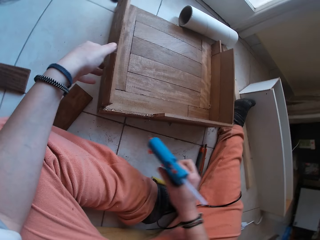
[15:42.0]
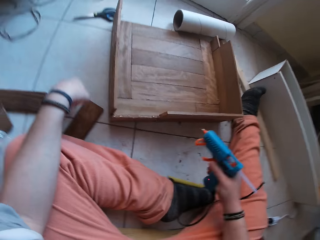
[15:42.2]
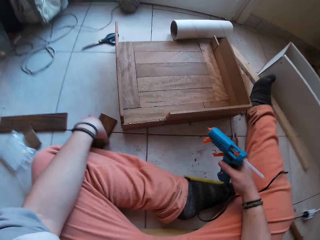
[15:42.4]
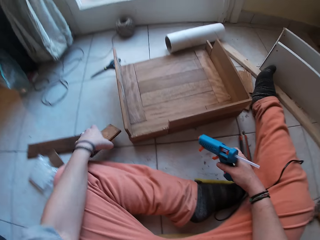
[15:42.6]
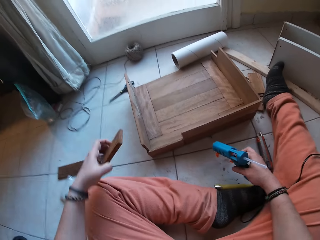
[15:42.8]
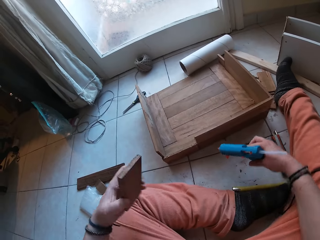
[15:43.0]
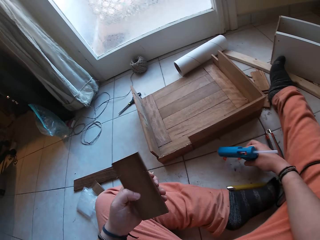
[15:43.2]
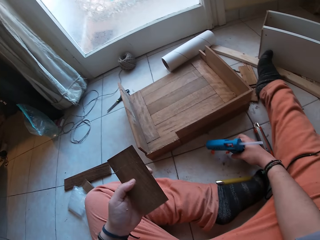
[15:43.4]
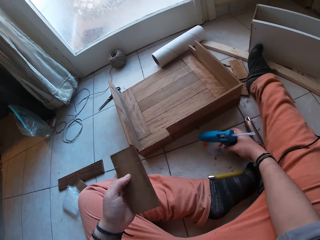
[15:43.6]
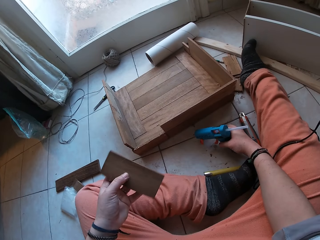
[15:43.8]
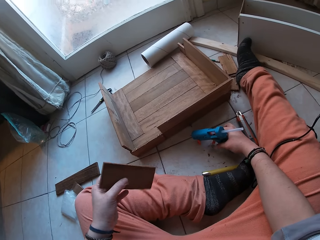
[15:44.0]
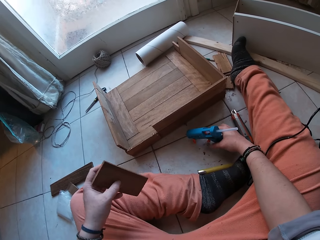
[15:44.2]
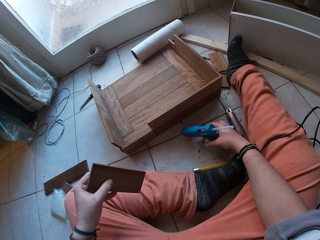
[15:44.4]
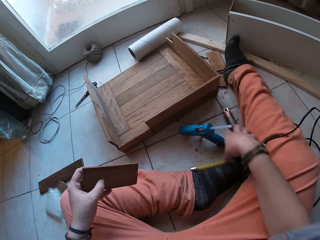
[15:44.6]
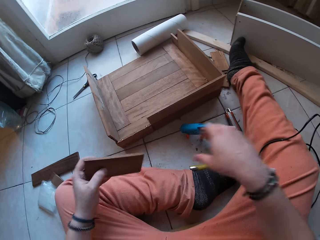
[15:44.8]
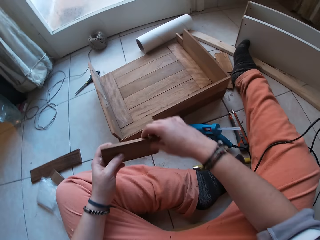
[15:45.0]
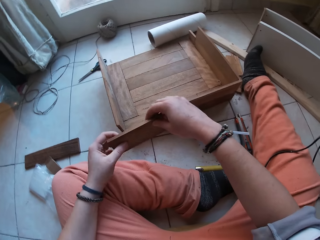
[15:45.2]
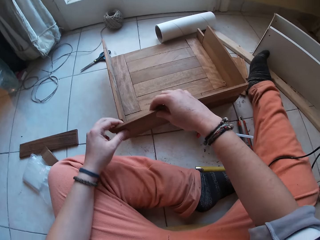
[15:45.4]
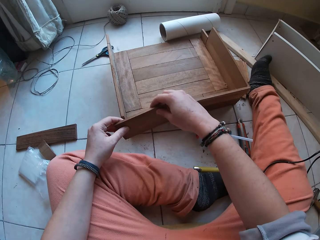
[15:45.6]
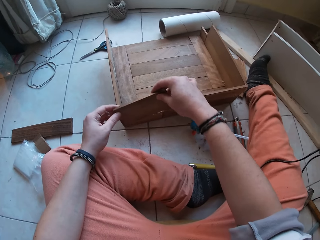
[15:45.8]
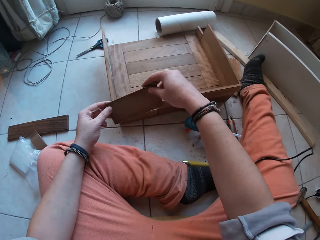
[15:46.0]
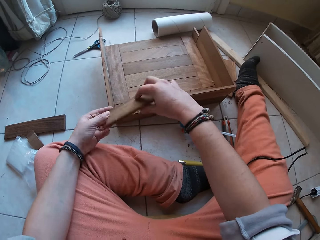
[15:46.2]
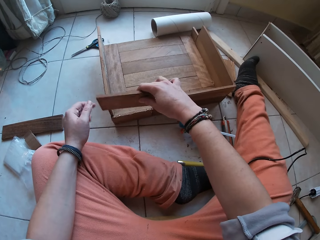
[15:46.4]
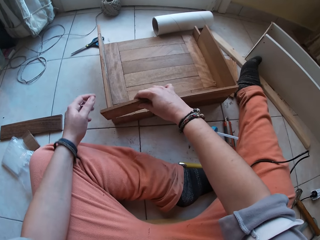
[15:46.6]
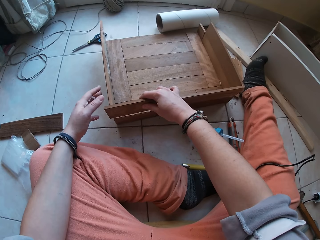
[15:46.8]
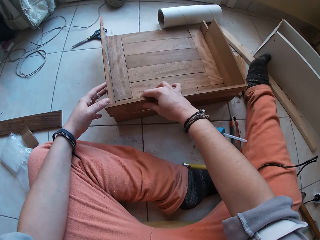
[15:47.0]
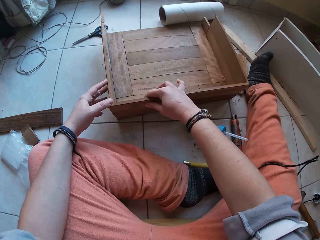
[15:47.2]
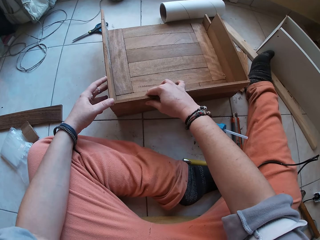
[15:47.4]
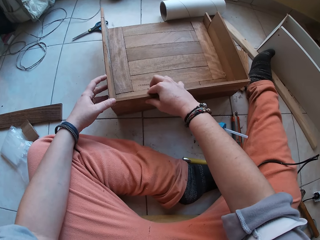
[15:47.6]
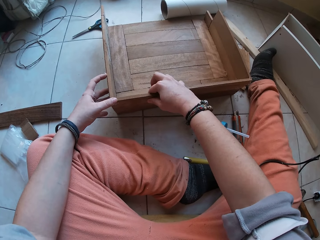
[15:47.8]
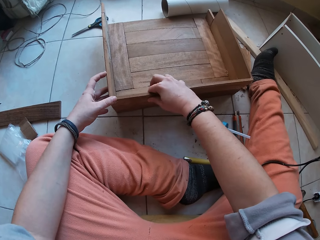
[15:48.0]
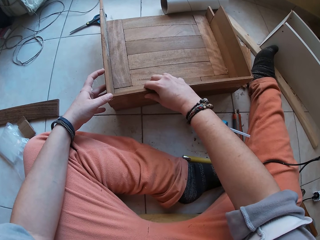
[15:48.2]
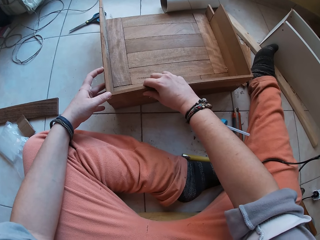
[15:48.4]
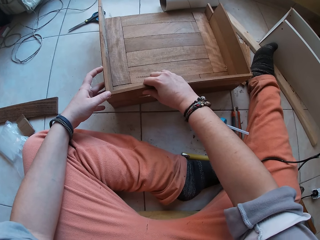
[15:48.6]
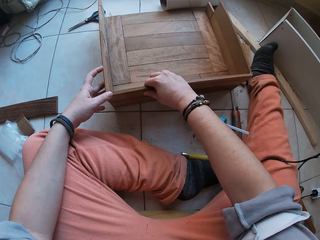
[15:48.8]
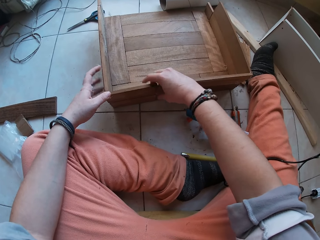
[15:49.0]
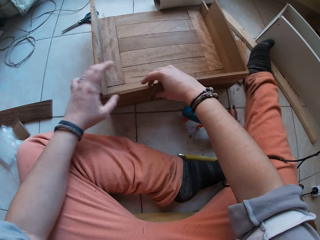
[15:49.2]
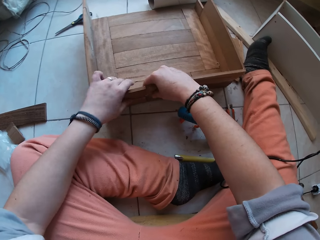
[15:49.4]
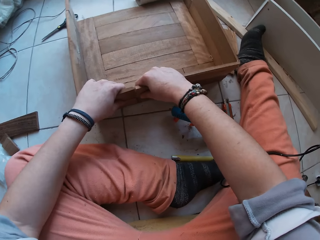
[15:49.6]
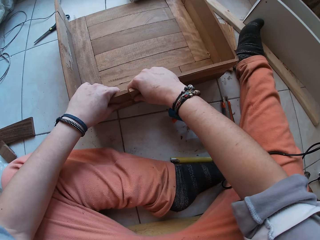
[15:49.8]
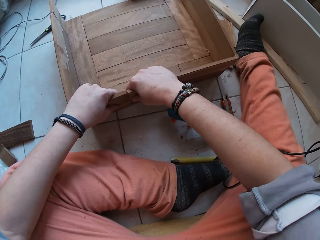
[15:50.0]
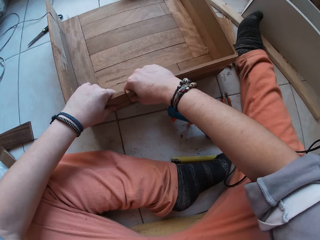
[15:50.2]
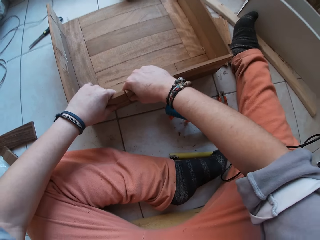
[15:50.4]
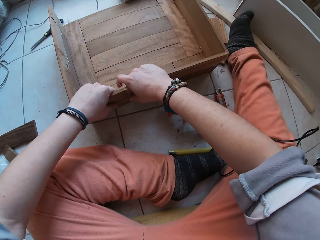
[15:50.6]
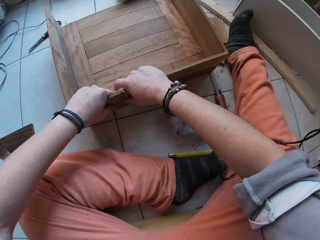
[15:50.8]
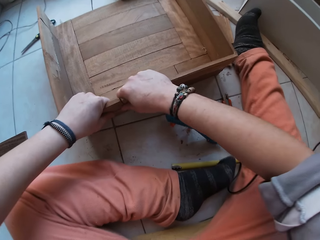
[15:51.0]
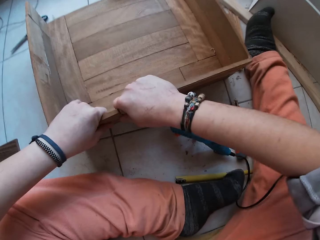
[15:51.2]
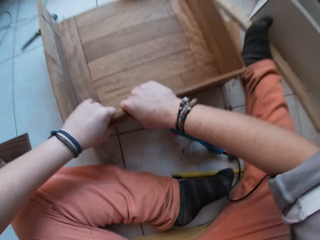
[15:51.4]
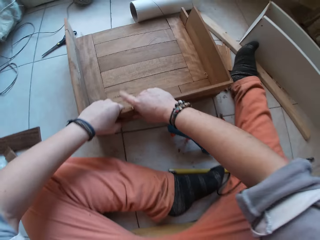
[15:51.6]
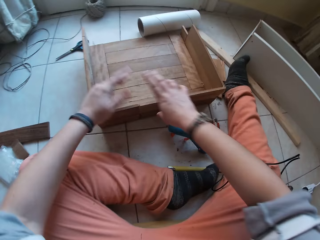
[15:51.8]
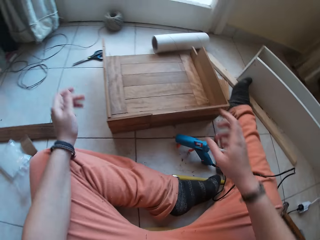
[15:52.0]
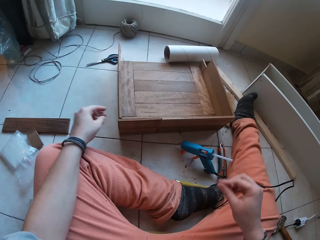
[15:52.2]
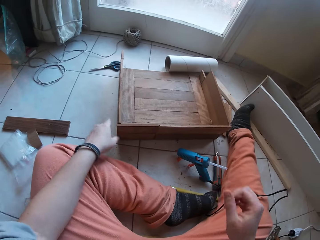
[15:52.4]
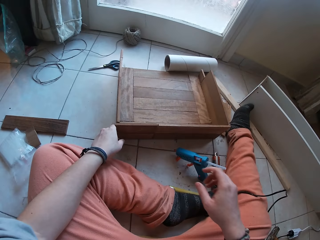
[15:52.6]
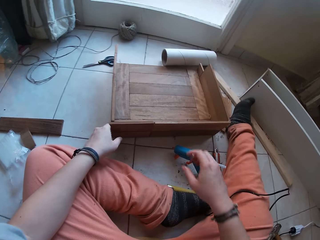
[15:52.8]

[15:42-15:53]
The camera wearer picks a piece of wood from the floor with his left hand. He drops the glue gun on the floor with his right hand. He puts the piece of wood on the glued part of the box or furniture on the floor with both hands.

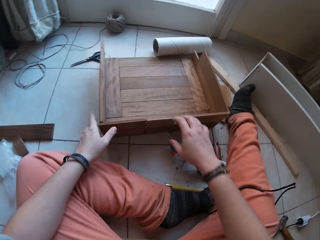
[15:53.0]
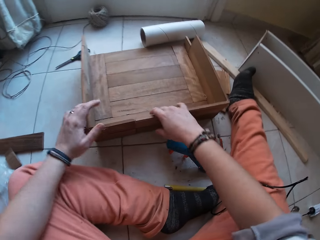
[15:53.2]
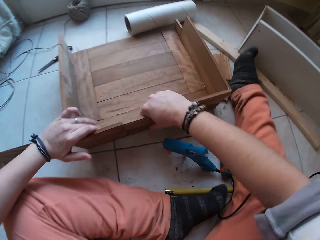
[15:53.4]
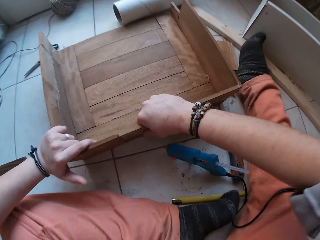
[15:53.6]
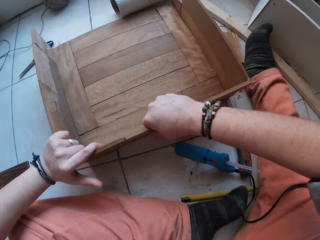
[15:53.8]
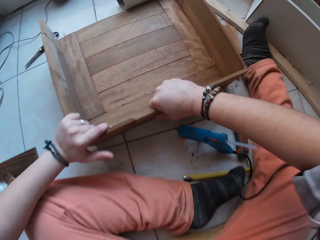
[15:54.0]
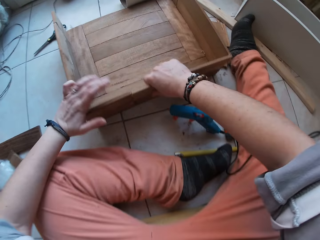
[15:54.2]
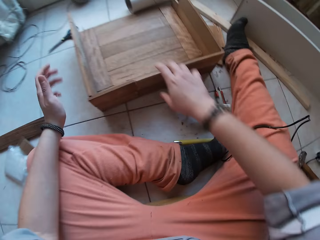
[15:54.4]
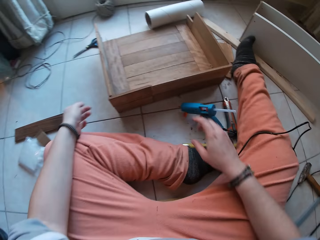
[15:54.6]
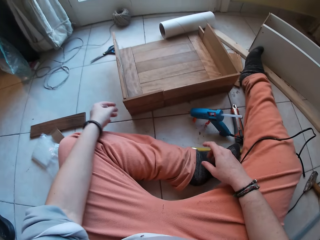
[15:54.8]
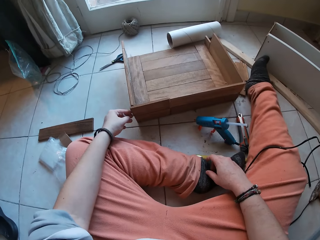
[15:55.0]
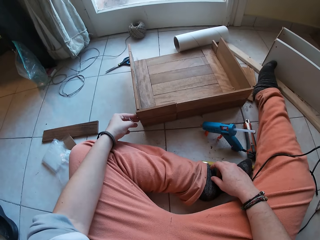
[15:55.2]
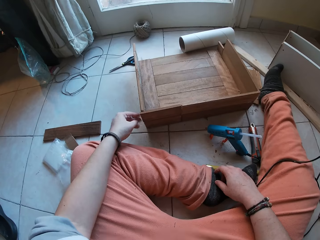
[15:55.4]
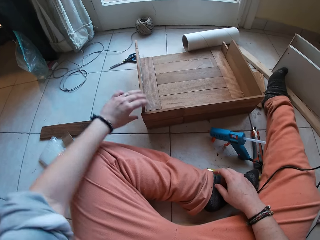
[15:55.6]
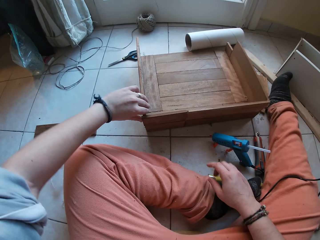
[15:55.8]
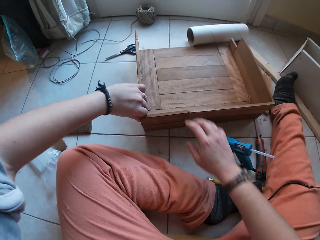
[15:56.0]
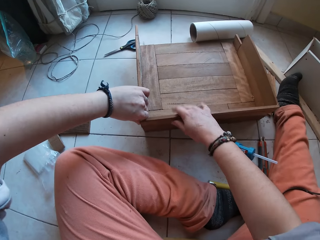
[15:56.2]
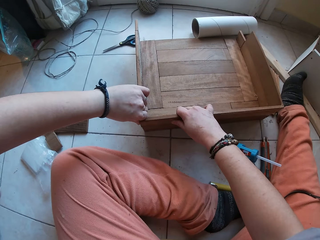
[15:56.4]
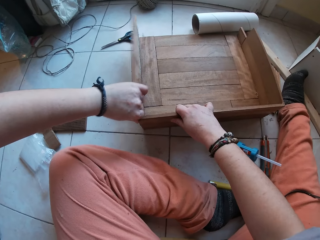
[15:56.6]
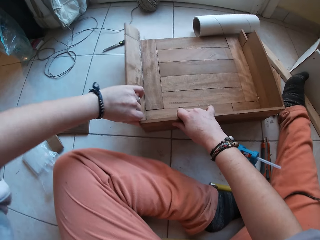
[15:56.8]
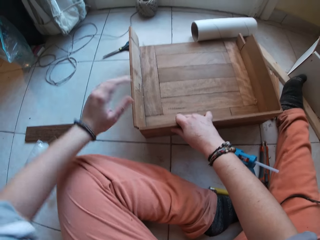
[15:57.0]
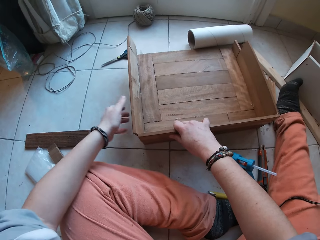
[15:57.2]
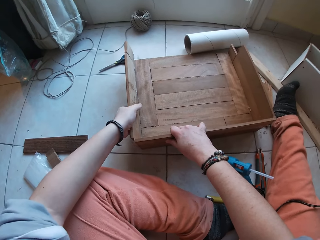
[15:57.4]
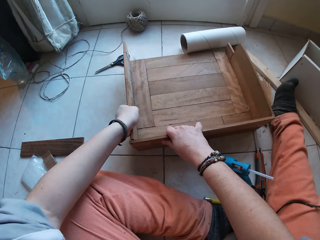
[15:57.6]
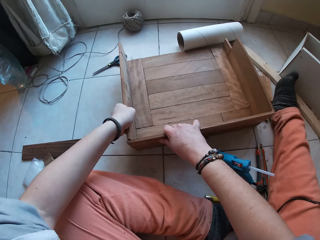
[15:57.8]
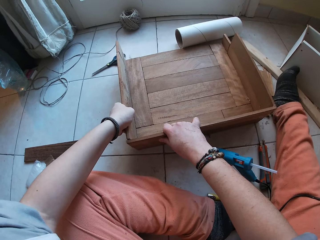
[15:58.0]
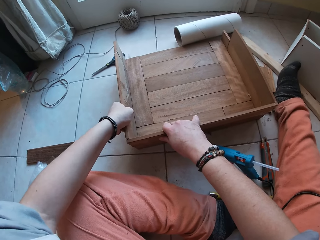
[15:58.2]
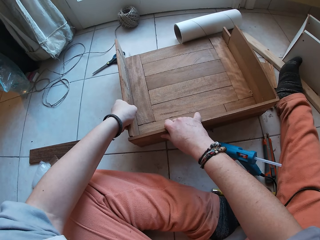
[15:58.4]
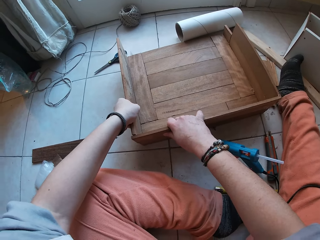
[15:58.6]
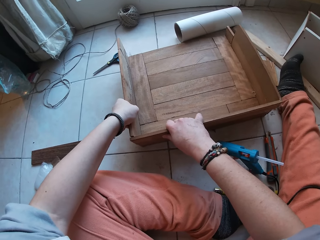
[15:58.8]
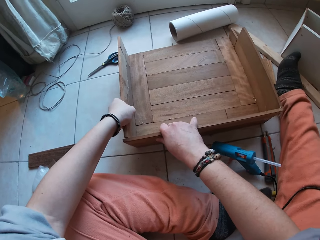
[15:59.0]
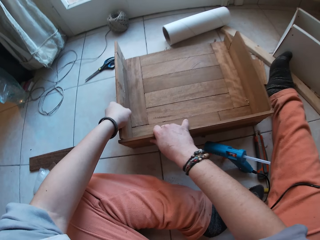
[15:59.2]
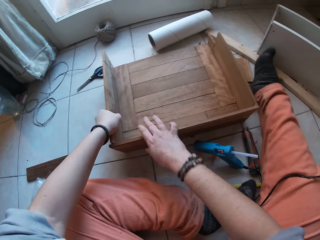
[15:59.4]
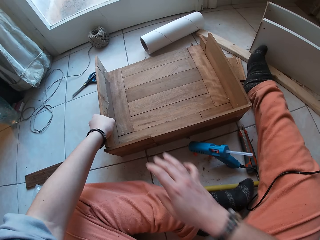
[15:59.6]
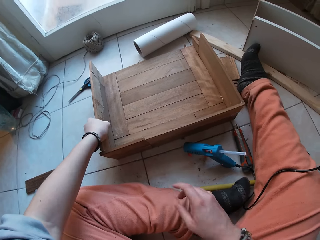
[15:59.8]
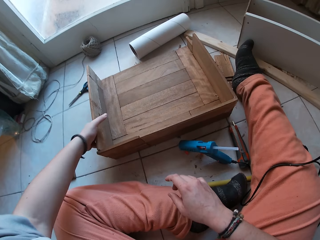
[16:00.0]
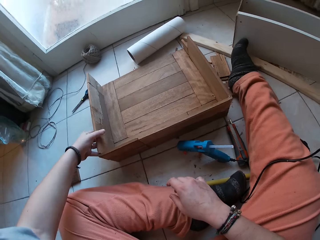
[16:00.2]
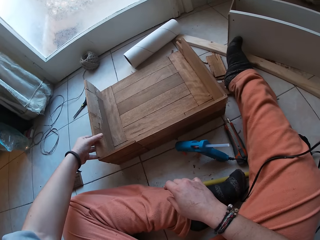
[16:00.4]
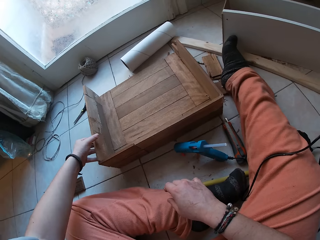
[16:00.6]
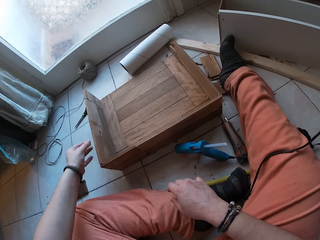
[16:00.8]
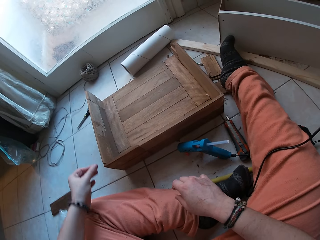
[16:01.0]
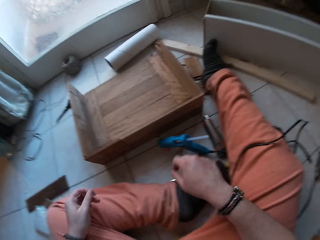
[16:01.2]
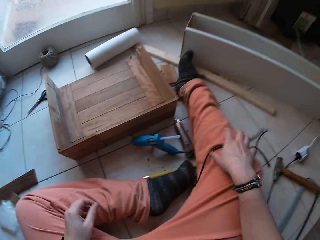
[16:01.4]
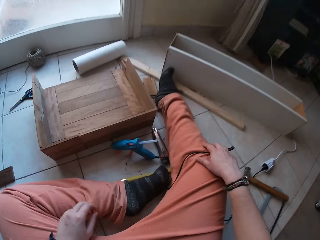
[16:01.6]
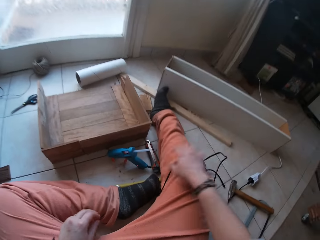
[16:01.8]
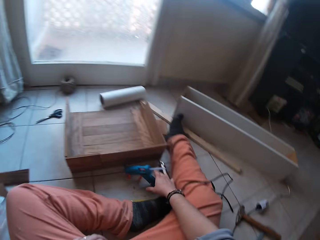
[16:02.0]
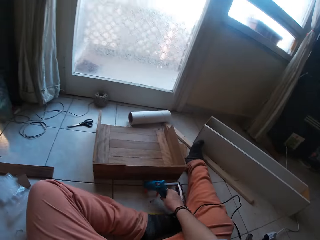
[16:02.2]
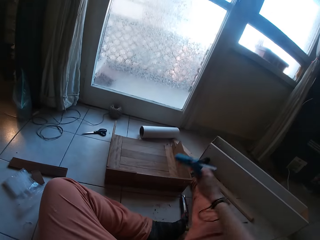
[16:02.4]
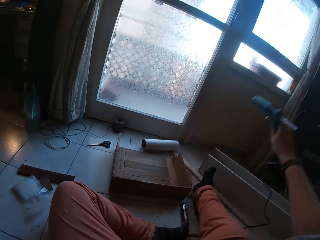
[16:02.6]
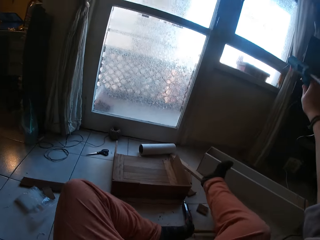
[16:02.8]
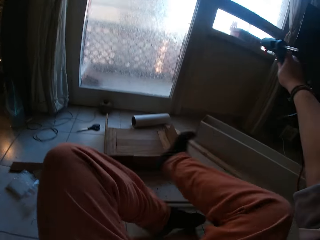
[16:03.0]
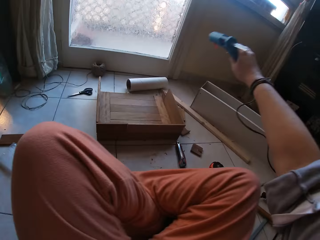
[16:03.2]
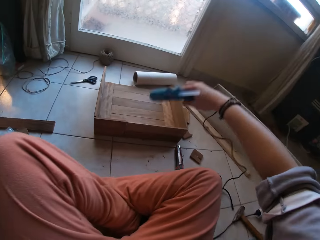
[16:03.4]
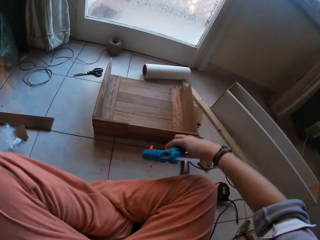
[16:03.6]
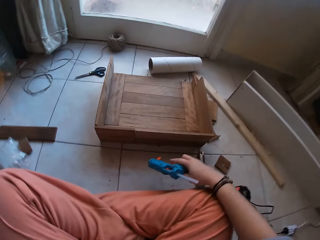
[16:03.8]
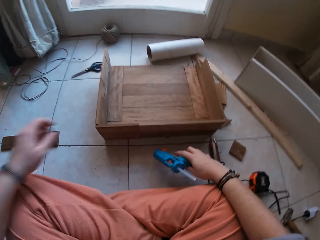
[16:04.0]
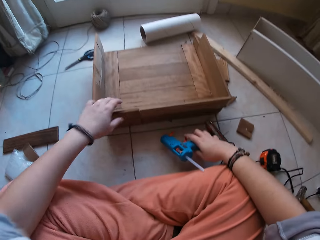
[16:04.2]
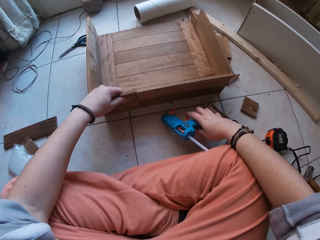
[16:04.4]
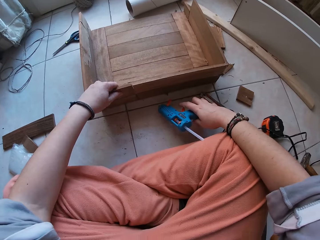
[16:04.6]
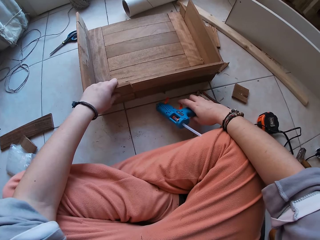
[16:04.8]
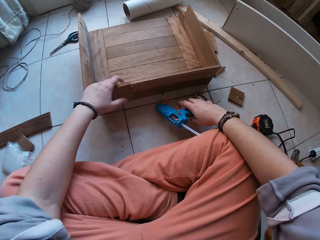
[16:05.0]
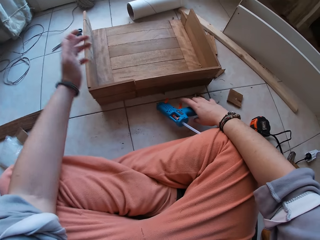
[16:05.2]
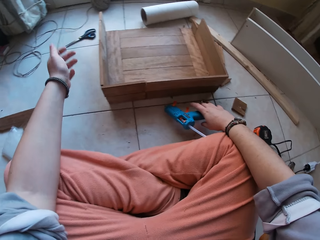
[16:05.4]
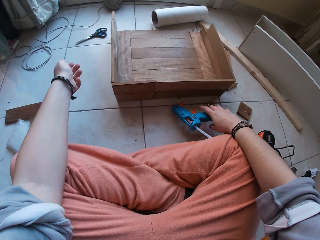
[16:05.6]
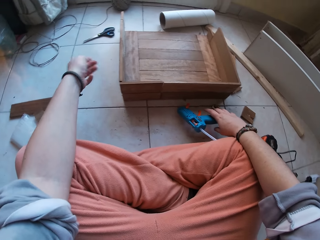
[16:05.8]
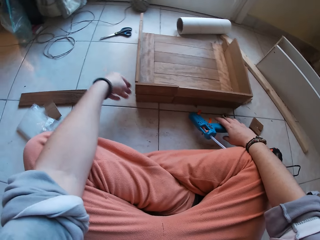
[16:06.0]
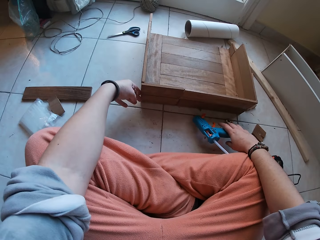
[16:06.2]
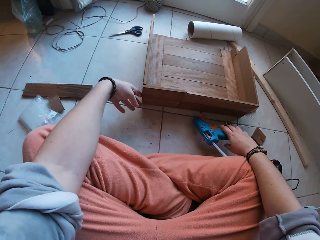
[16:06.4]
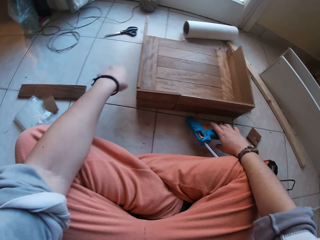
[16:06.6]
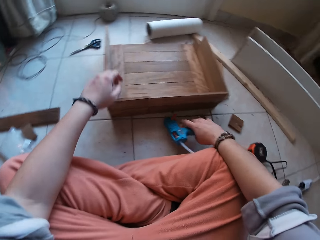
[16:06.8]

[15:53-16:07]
The camera wearer bends a part of the box or furniture on the floor with his left hand. He picks the glue gun from the floor with his right hand. He touches the furniture. He drops the glue gun on the floor with his right hand.
